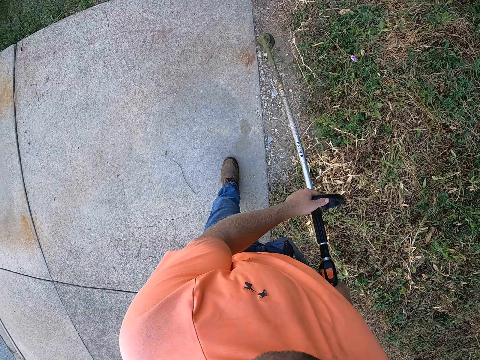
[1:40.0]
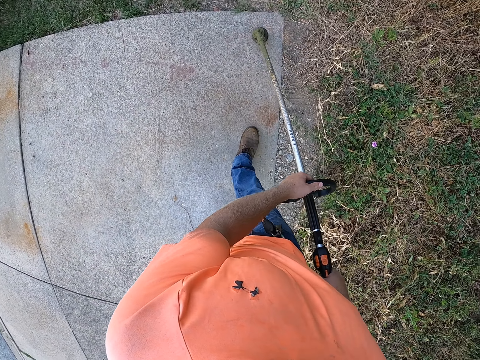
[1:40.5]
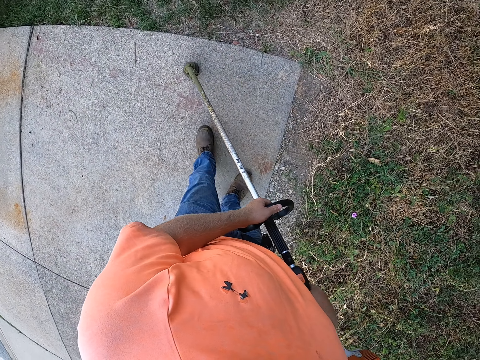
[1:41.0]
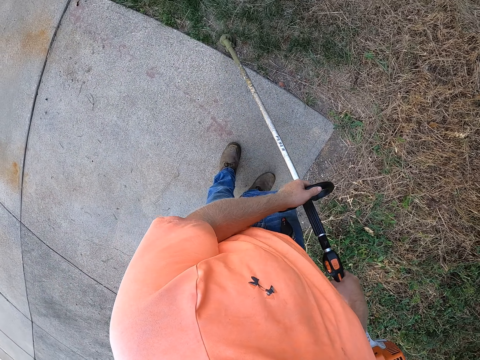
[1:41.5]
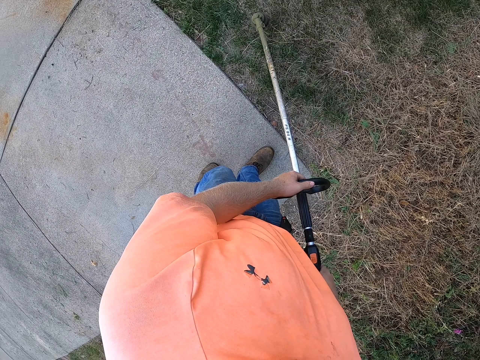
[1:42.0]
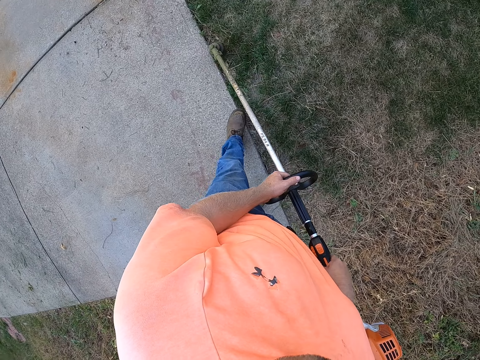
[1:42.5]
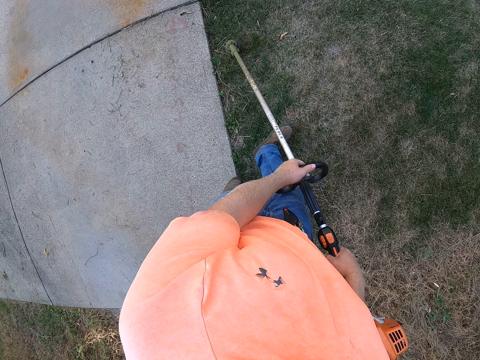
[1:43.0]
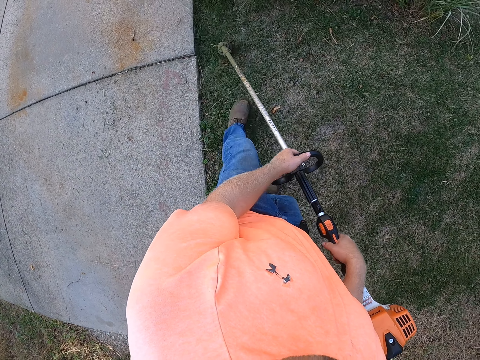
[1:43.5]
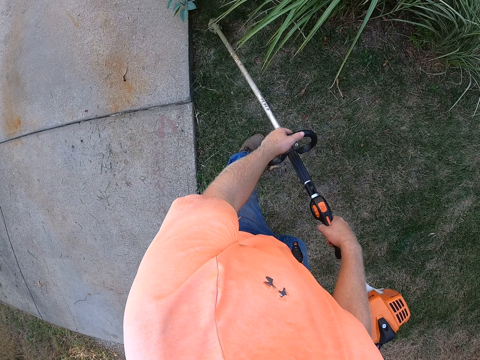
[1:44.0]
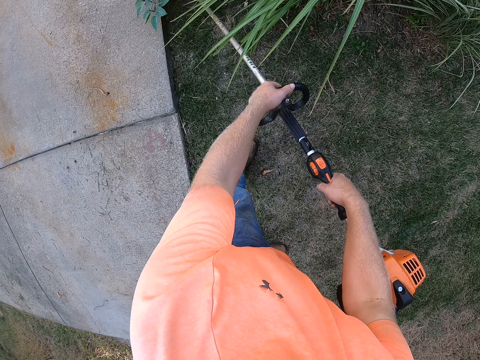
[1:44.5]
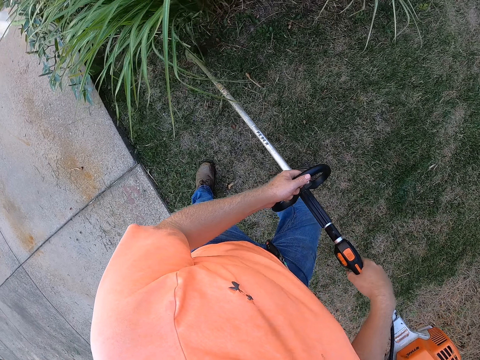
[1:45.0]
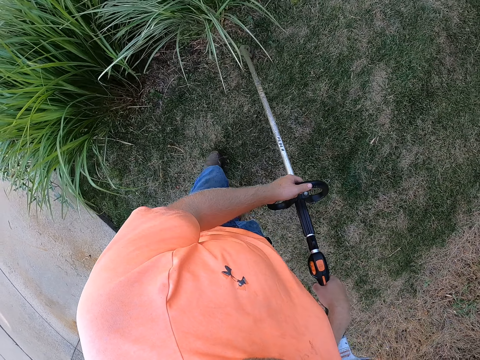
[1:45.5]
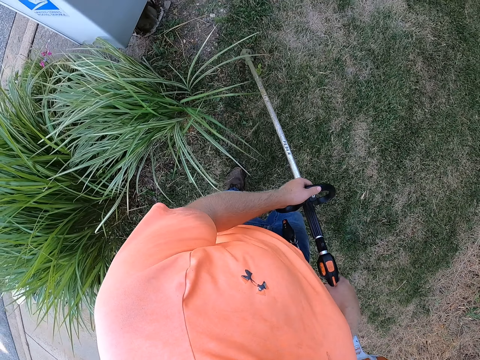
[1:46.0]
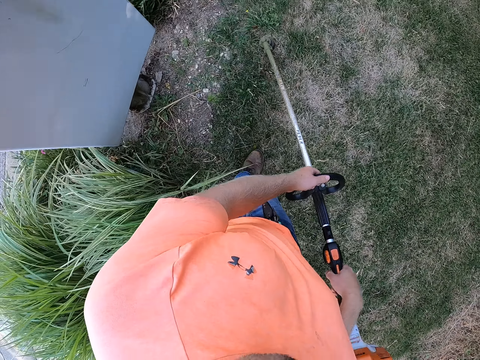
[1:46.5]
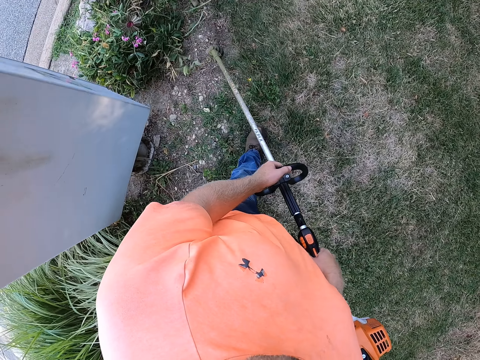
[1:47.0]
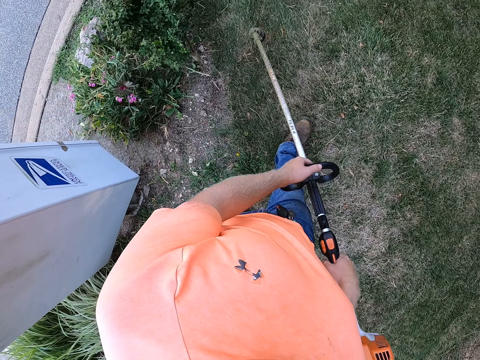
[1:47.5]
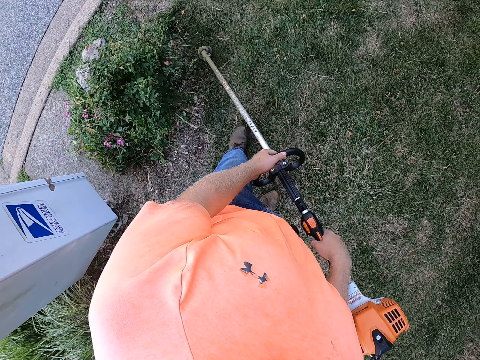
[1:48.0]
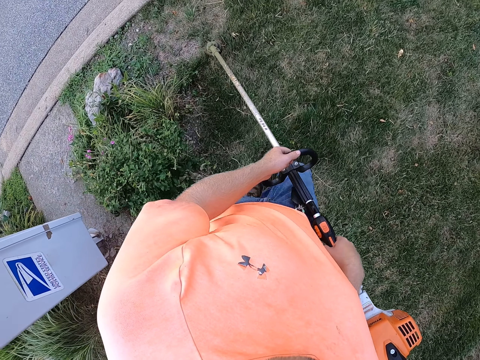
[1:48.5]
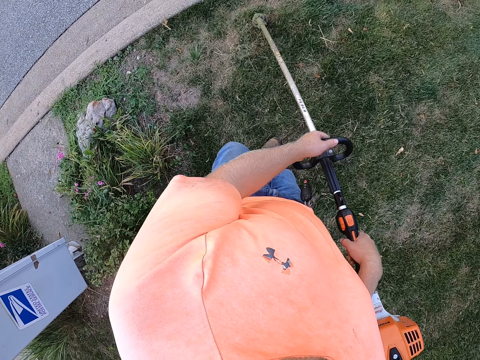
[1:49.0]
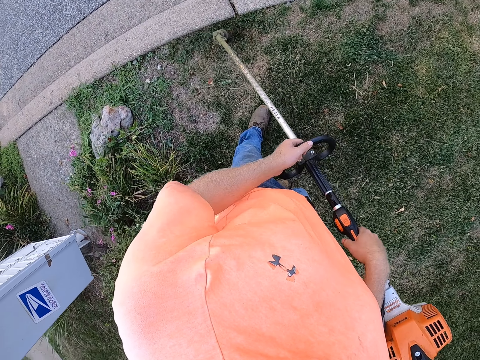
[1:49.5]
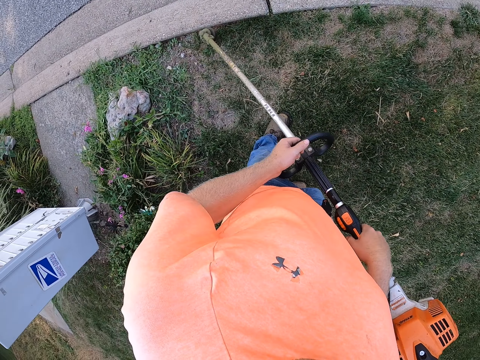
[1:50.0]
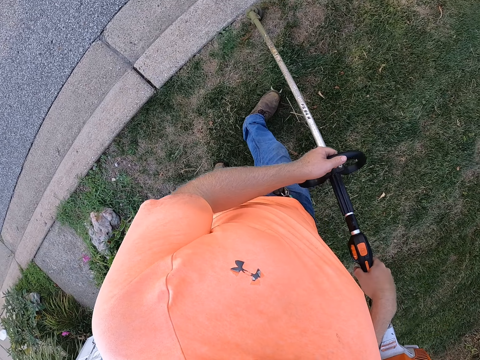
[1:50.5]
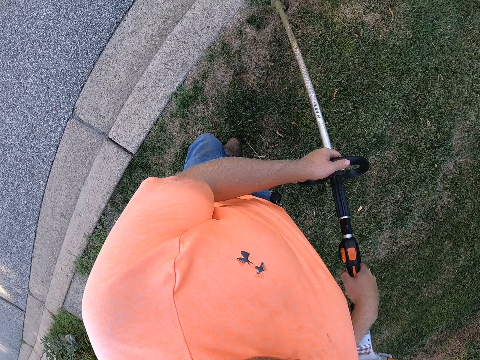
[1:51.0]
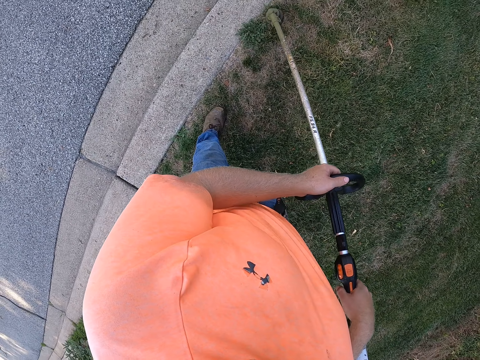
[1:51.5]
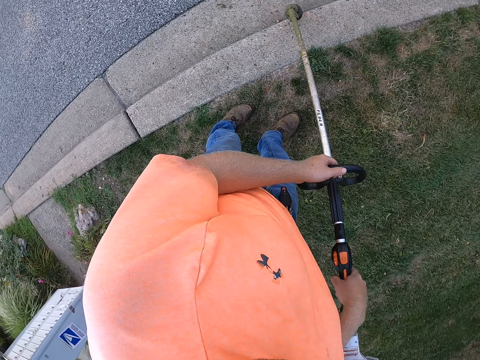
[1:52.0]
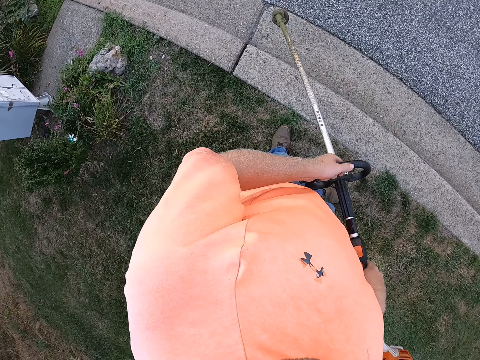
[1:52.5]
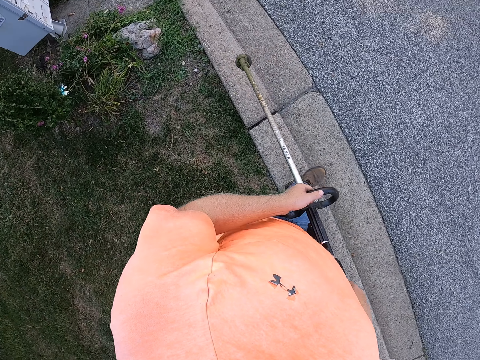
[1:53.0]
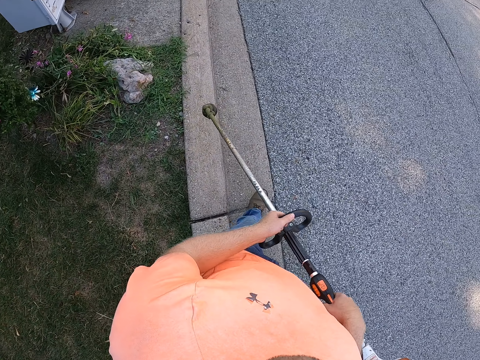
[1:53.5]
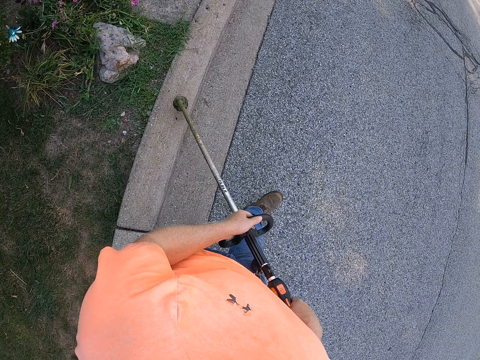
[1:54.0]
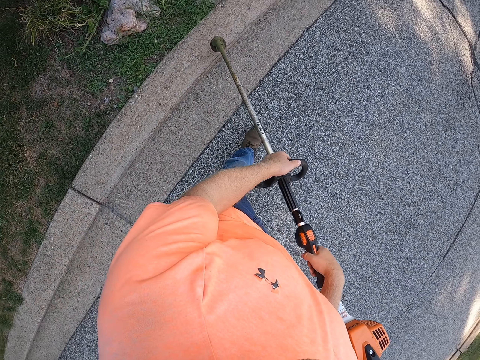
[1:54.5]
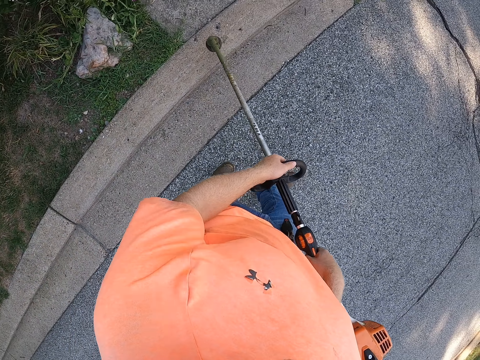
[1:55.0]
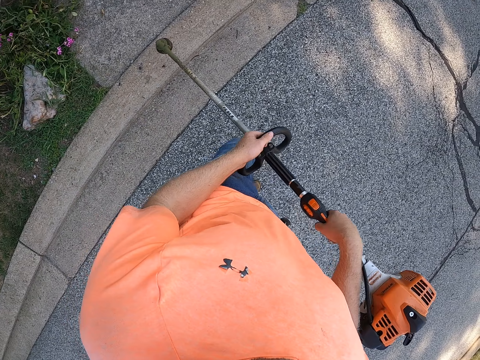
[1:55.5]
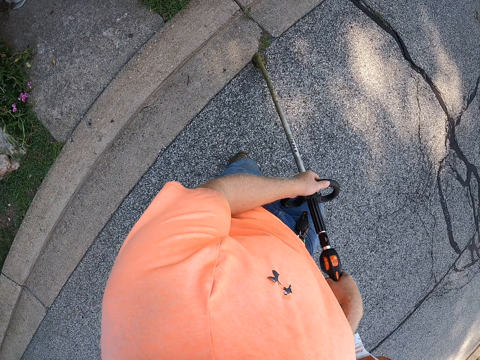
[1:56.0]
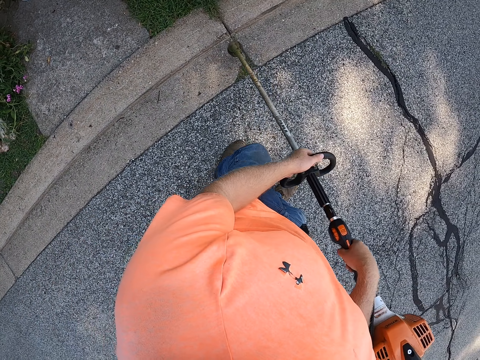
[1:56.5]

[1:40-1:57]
The camera wearer walks around. They cut the grass using a grass cutter. They walk around.

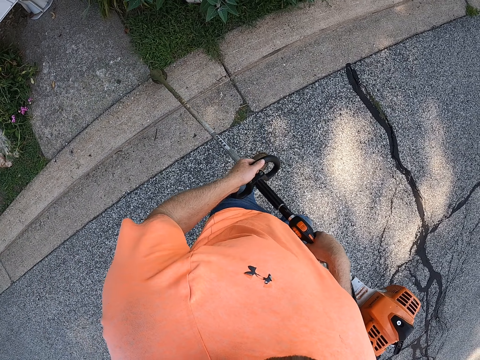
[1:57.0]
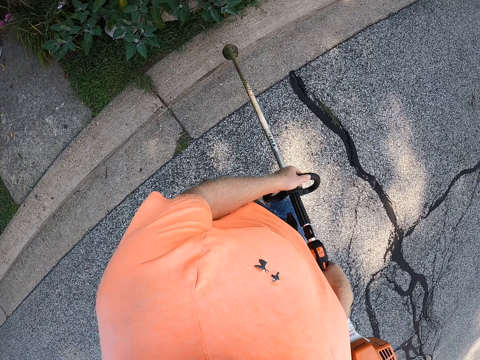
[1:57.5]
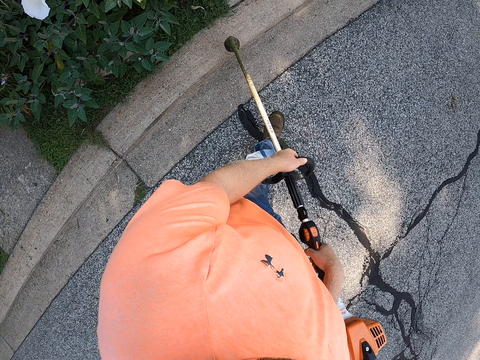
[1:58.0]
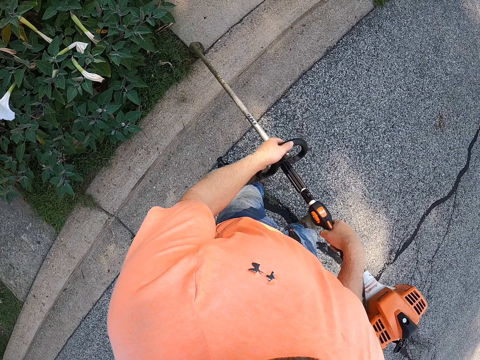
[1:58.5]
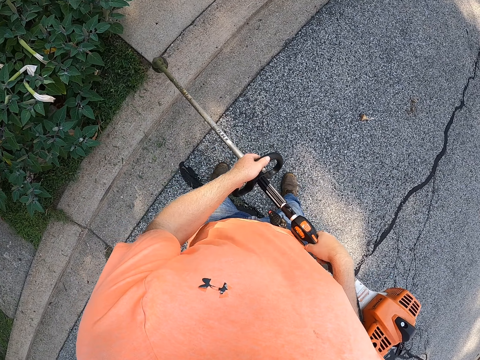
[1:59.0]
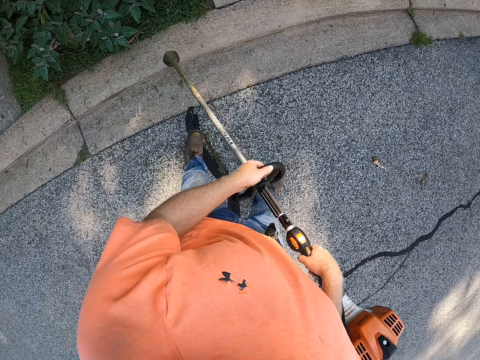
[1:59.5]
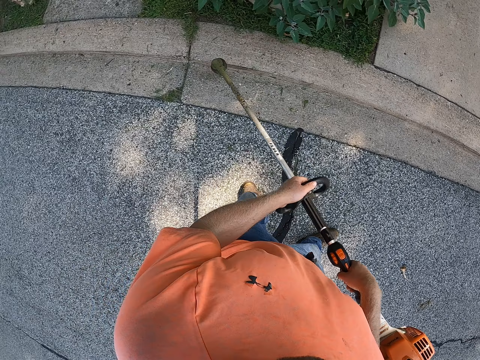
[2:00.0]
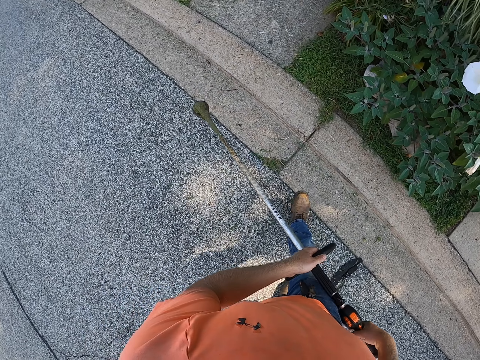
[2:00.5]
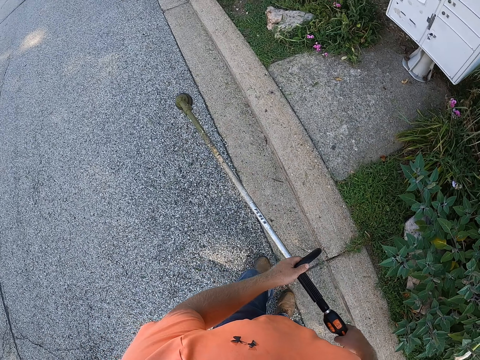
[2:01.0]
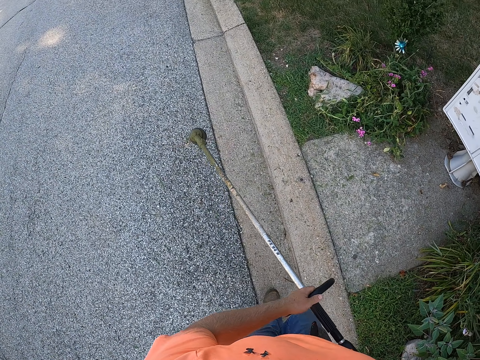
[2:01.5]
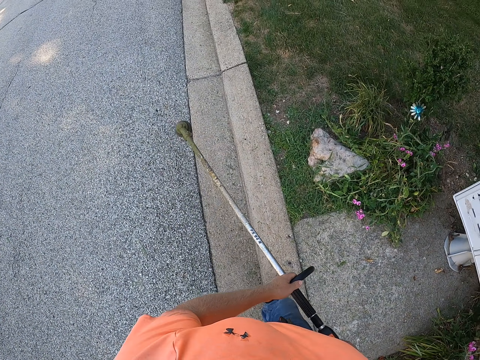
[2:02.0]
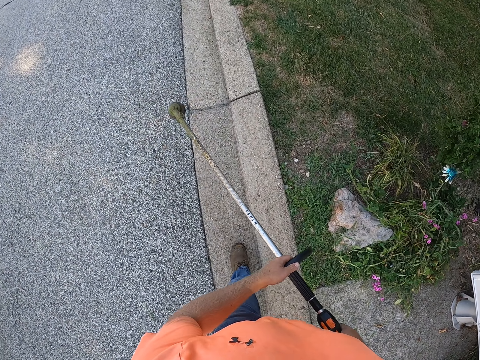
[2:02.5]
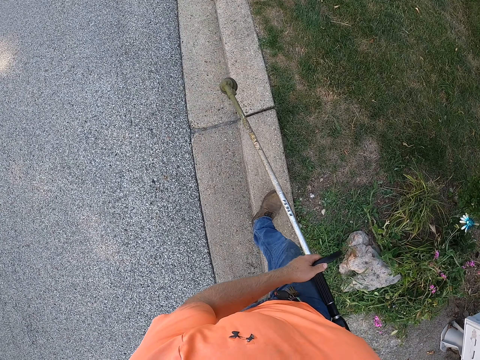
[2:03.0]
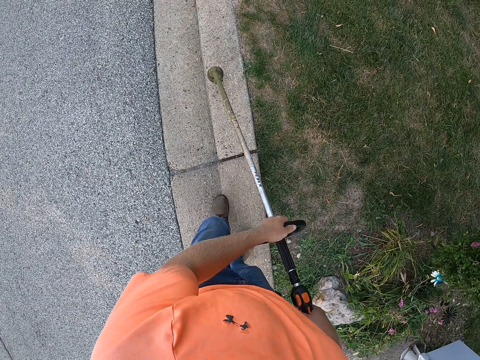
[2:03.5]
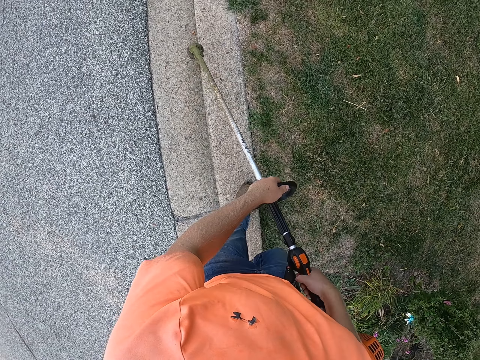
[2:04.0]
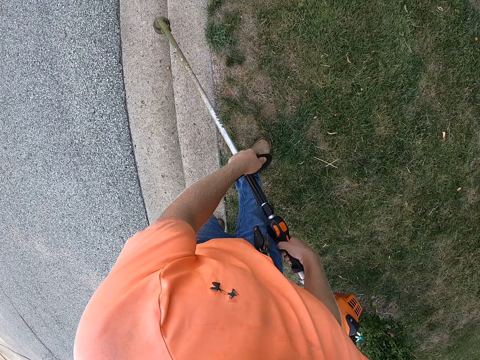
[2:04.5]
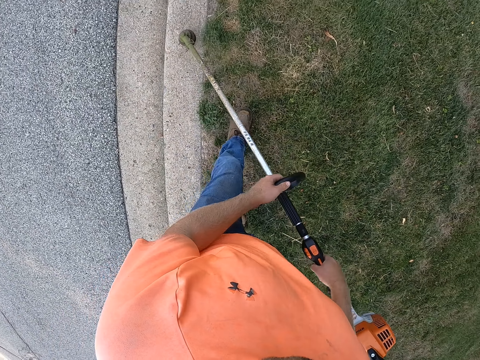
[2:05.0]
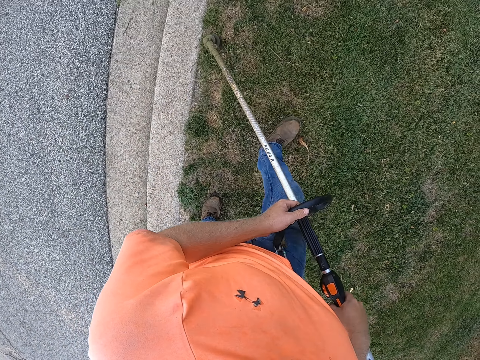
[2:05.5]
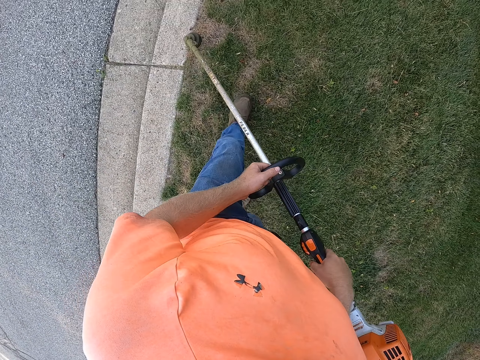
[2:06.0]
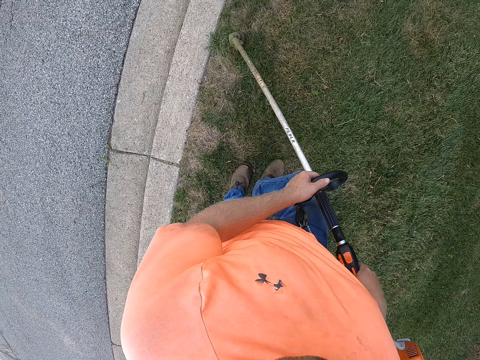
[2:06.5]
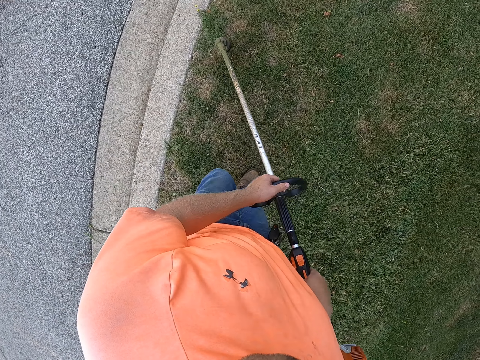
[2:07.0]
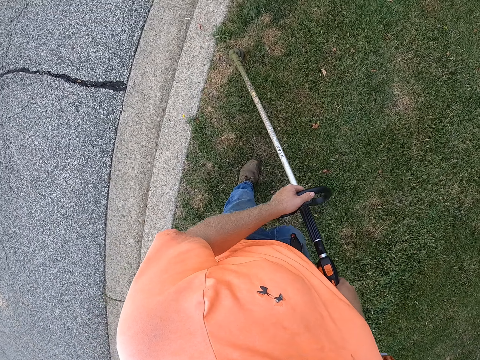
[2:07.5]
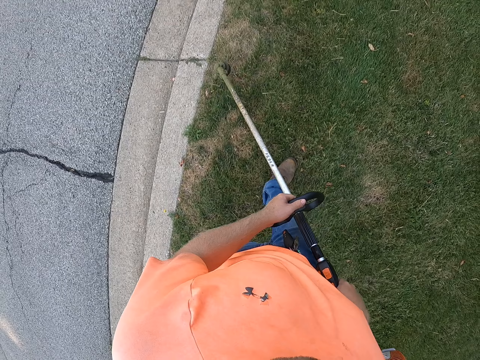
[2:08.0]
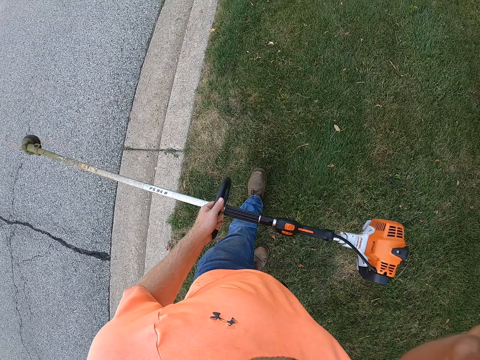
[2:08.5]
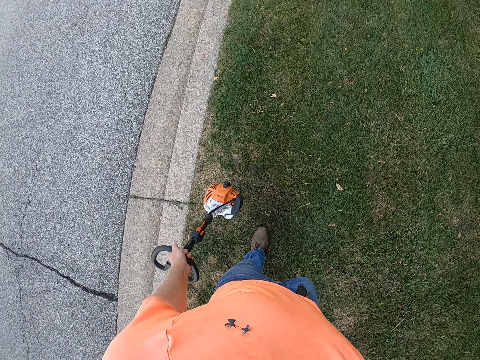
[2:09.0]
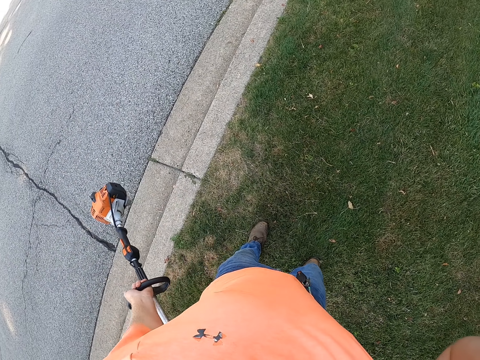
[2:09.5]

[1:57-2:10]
The camera wearer cuts the grass using a grass cutter. He walks around. He cuts the grass using the grass cutter. He touches his face with his right hand. He stretches the hand.
